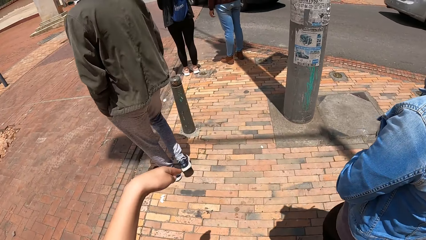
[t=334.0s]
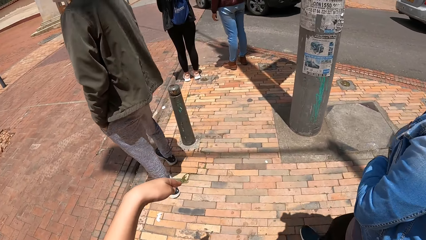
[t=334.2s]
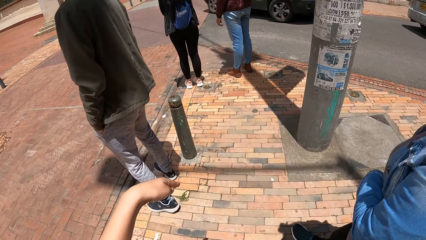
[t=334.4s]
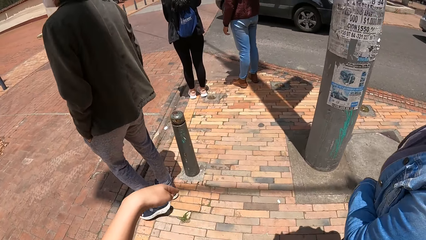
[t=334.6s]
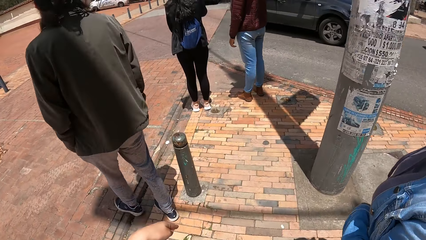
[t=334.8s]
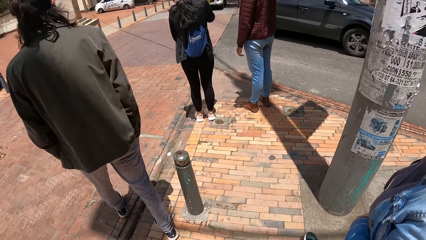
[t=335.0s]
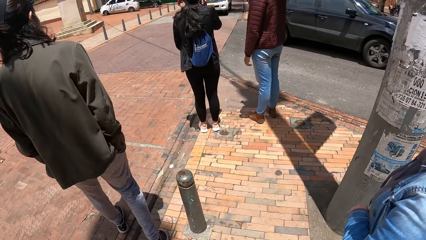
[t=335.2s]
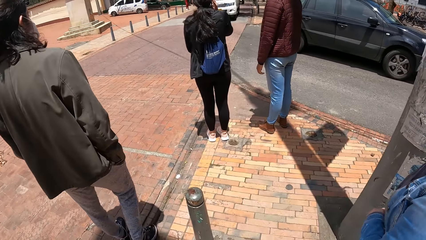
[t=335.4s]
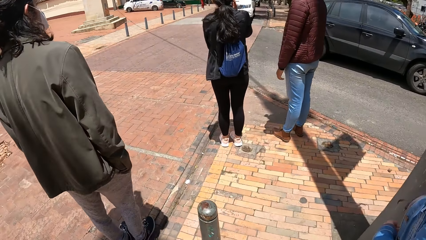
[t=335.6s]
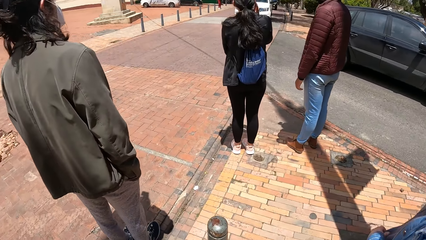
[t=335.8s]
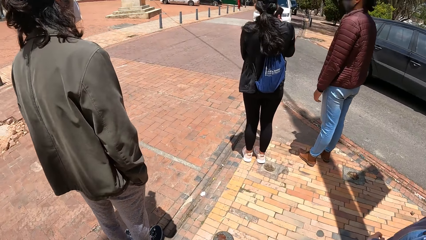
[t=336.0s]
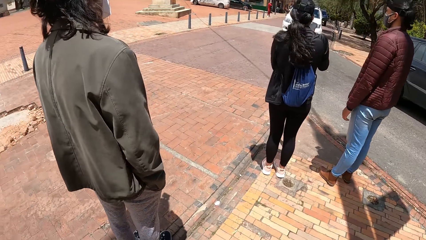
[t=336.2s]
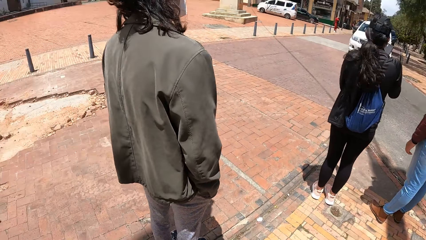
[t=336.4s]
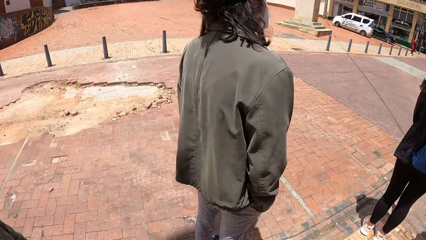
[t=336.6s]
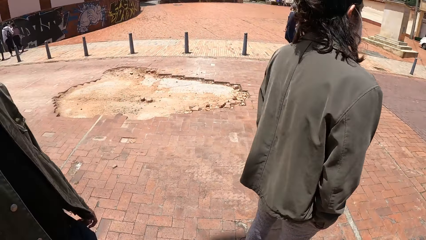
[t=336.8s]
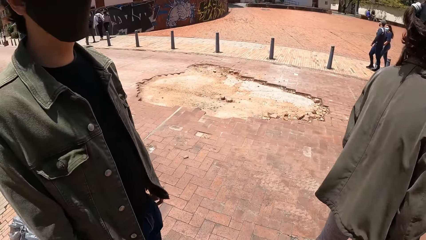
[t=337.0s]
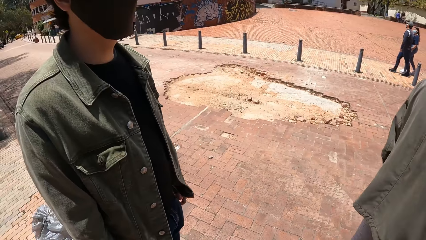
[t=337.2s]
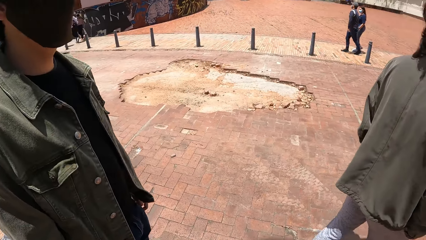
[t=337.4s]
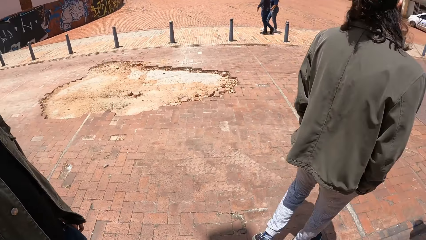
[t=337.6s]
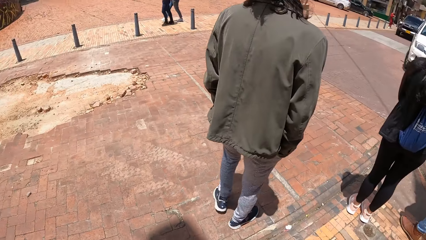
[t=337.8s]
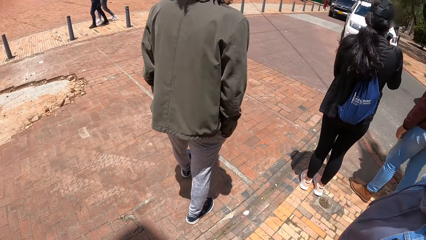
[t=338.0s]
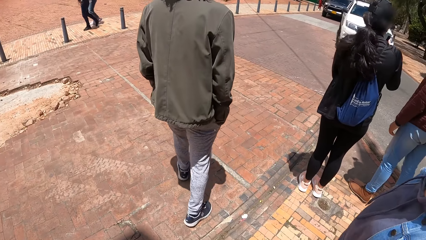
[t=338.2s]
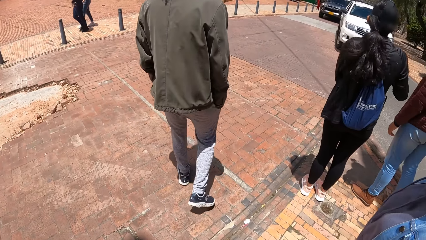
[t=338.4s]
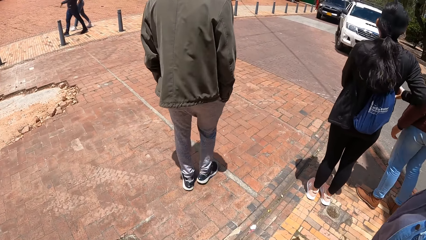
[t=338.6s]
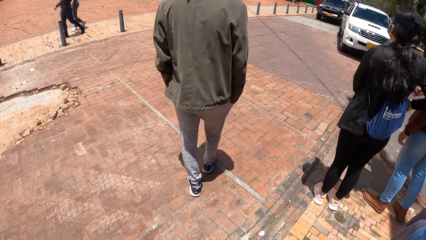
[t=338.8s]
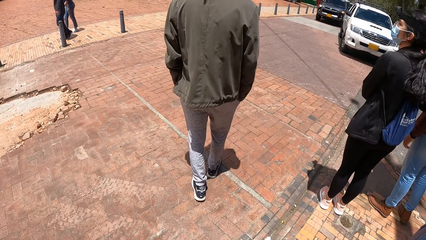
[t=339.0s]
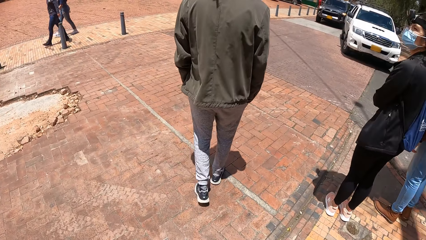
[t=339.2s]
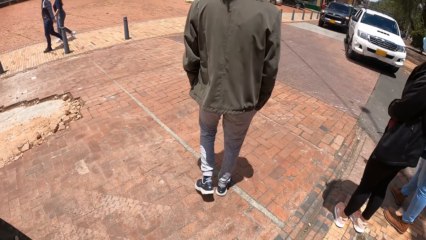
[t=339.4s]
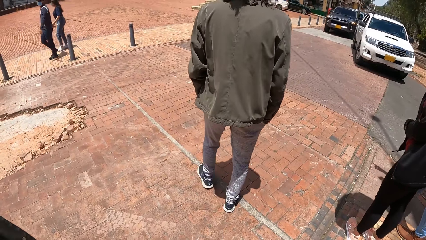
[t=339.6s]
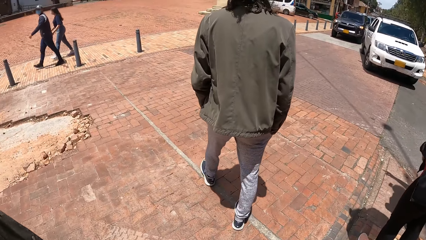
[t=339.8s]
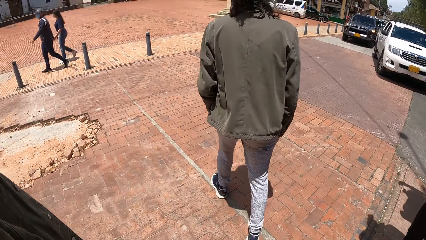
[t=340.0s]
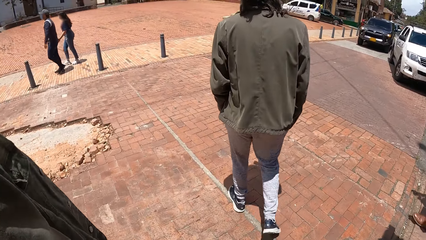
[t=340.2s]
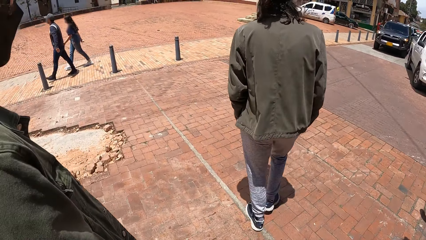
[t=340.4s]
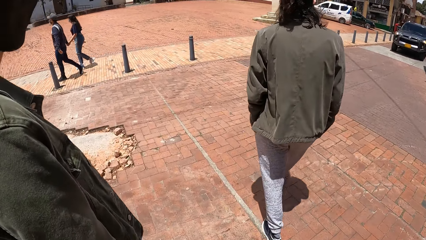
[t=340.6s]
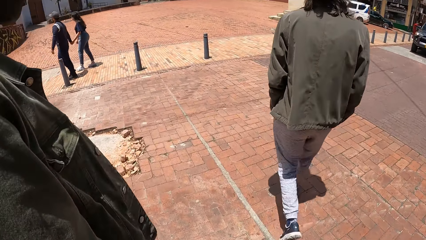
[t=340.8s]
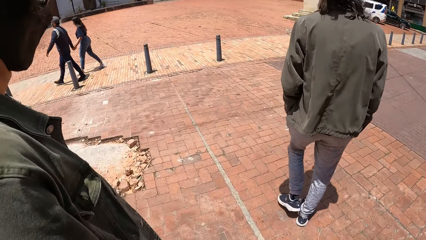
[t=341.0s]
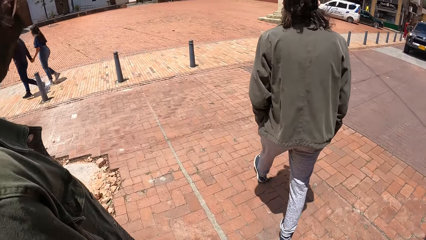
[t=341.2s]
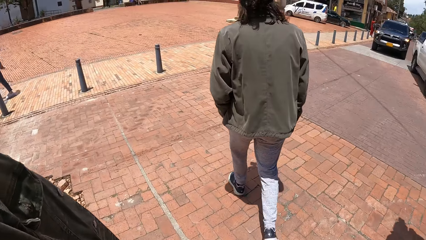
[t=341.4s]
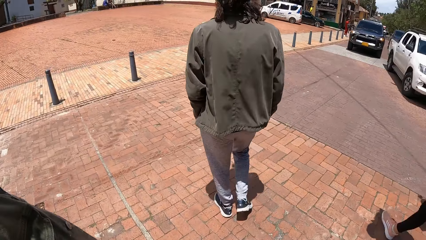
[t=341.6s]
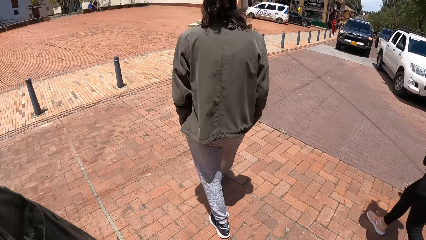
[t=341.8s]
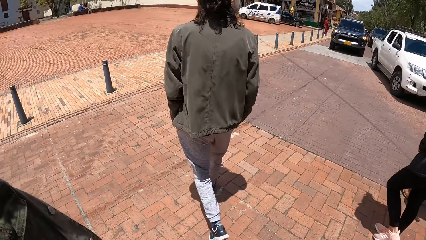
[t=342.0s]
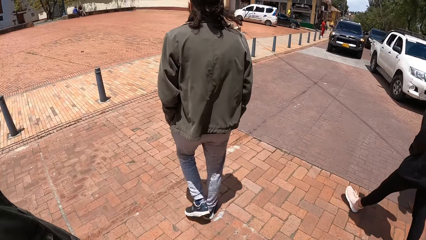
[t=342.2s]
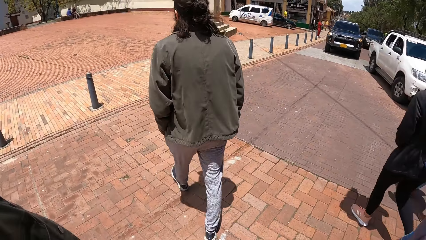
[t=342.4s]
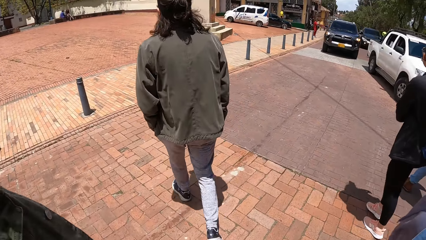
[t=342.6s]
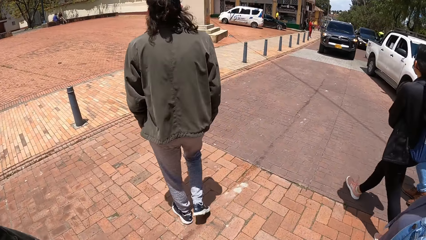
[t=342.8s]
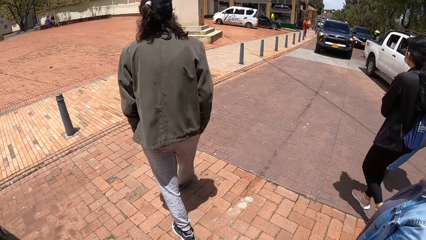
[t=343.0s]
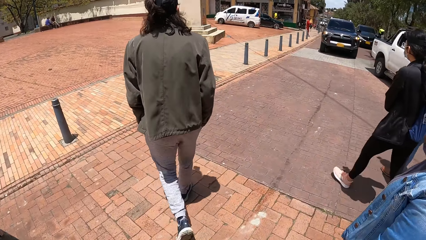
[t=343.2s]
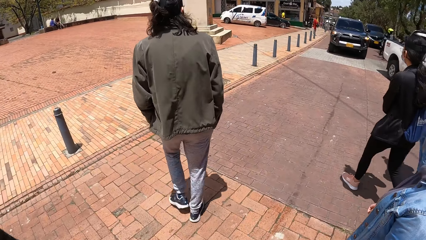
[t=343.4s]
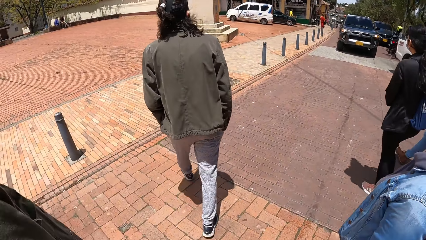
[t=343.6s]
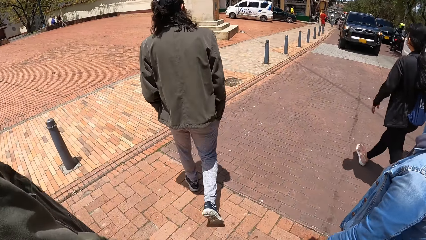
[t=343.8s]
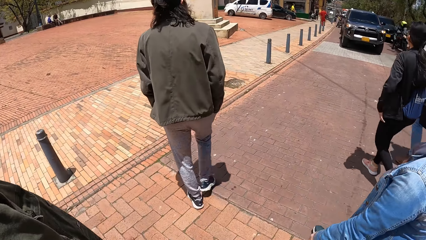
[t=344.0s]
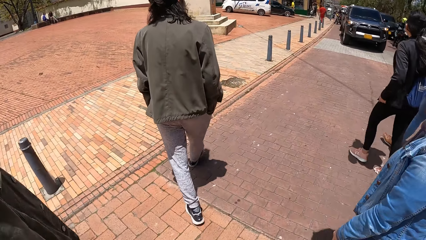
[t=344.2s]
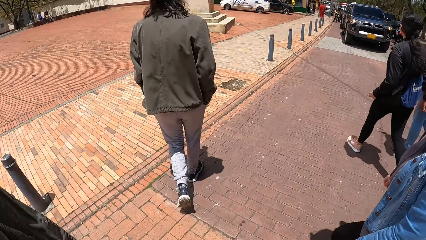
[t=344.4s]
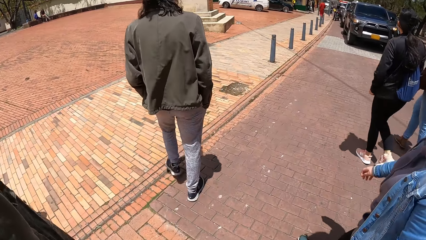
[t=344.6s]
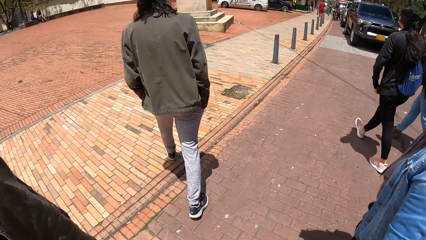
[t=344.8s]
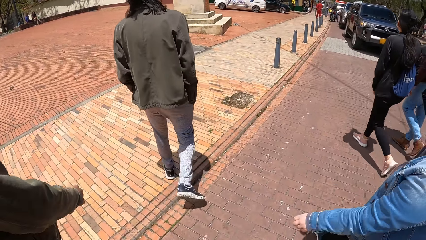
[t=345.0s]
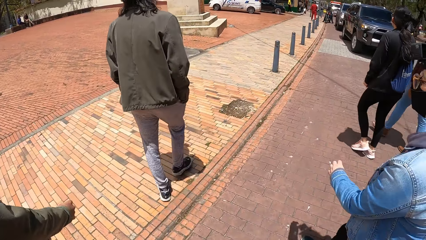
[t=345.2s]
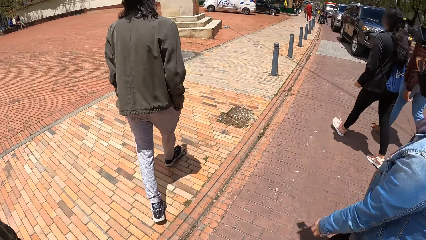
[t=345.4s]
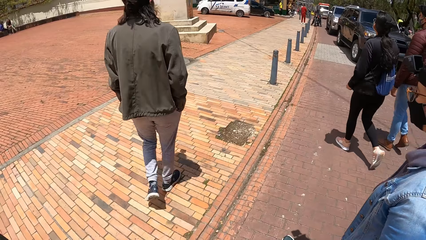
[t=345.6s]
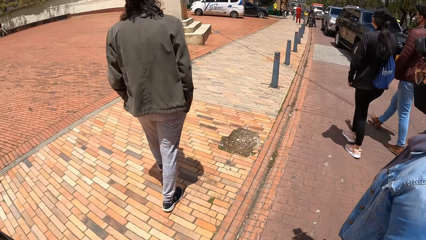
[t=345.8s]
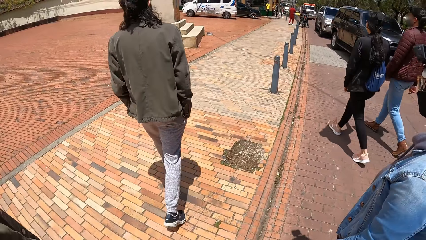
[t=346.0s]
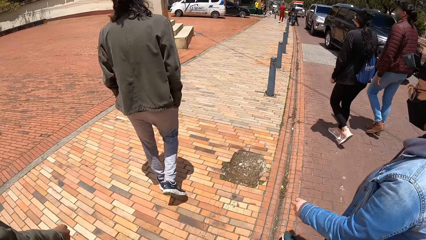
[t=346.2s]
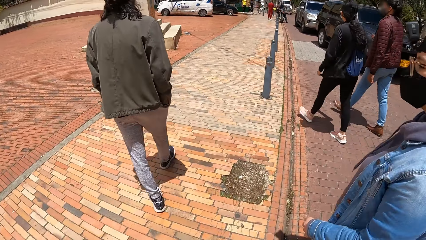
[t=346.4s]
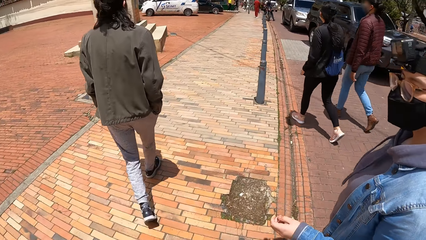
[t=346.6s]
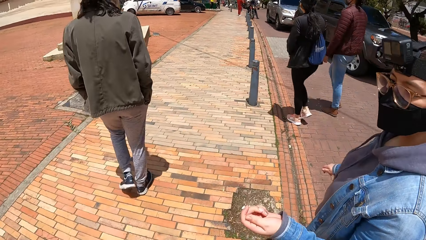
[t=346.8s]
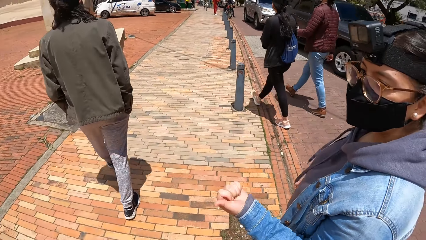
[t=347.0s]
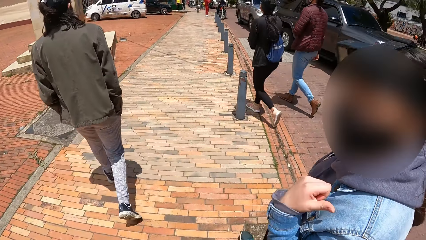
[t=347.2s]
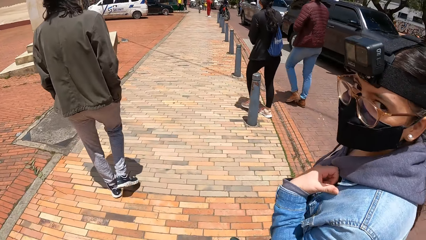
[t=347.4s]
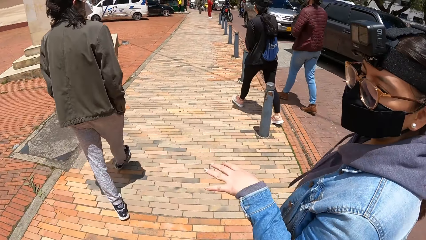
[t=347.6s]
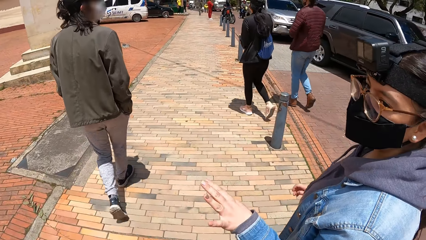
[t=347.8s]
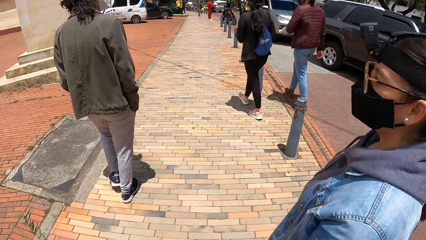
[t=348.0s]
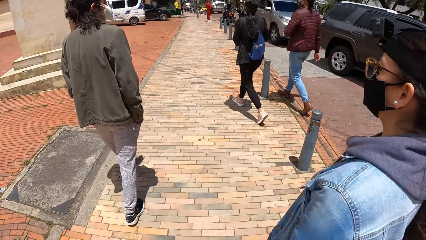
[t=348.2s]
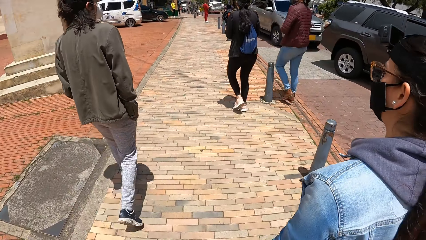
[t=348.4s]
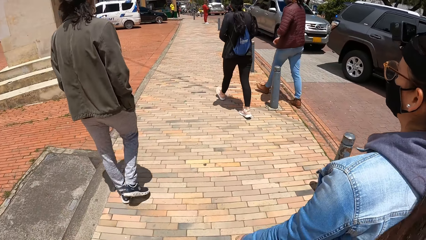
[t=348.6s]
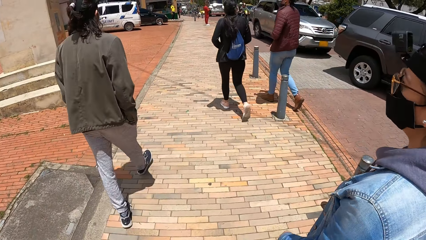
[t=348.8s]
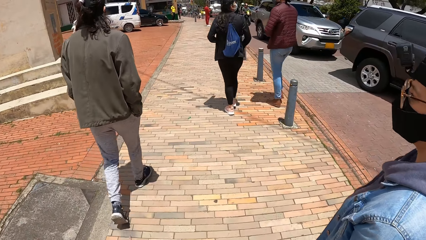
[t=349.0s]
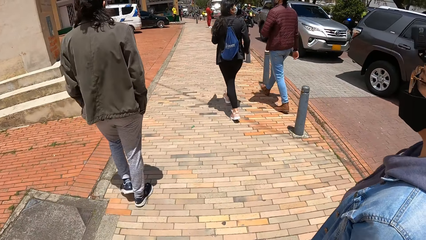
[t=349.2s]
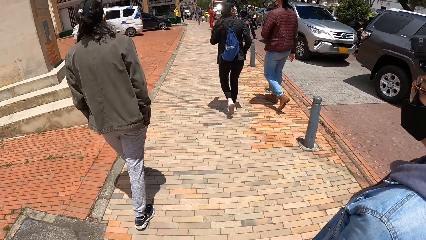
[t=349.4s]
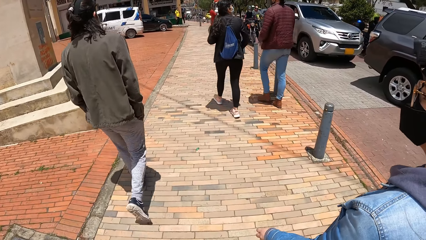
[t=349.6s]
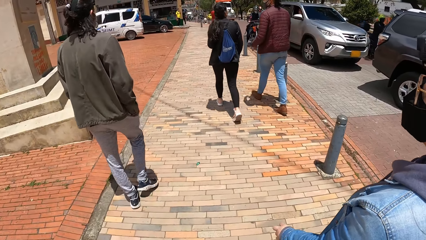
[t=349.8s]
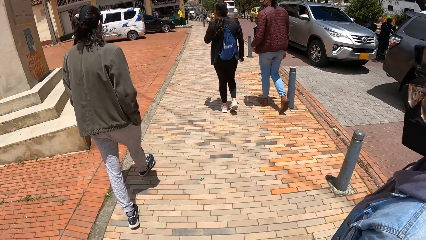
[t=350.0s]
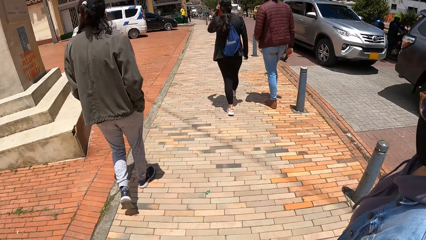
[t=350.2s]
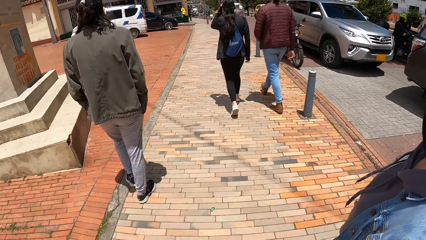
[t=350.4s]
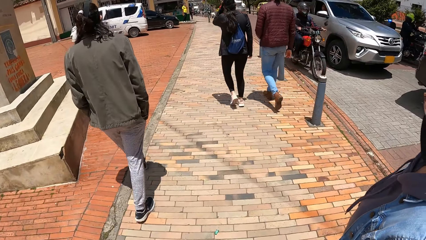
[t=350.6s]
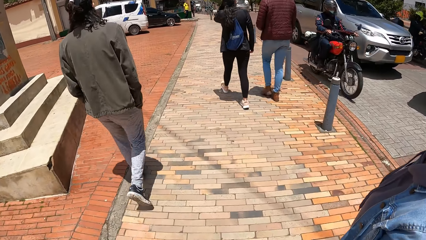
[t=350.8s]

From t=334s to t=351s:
The camera wearer raises their left hand, walks around and looks around. The man walks around. The camera wearer crosses the road with a group of people. They walk around. They interact with the woman. The woman sways her left hand and walks around.
